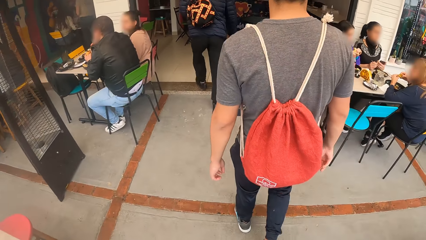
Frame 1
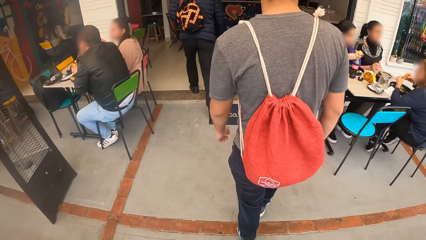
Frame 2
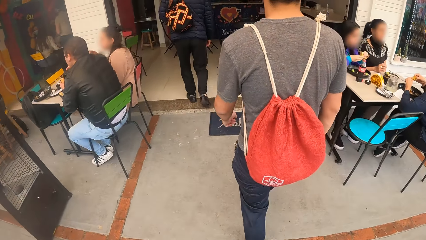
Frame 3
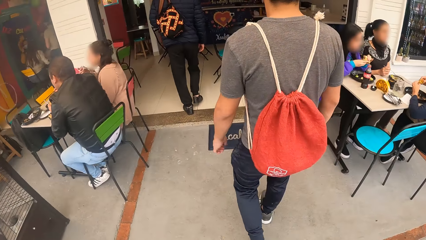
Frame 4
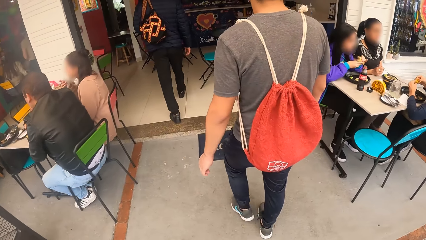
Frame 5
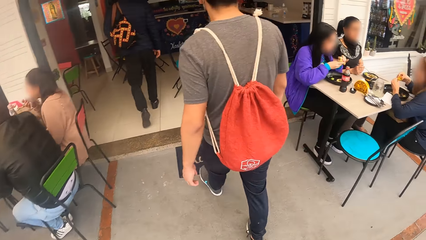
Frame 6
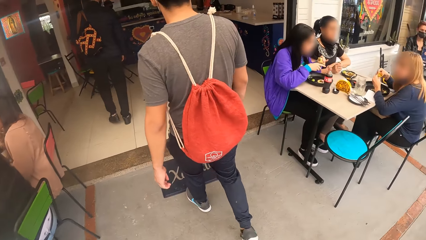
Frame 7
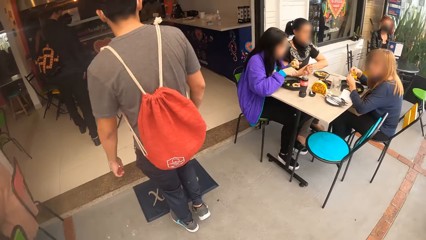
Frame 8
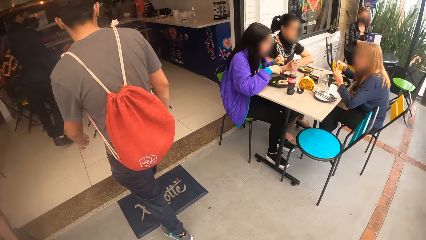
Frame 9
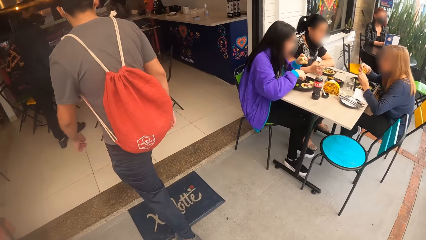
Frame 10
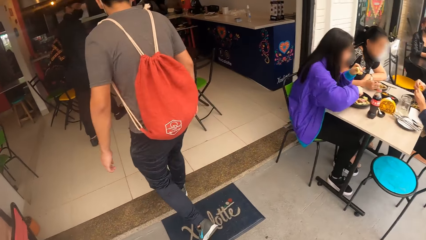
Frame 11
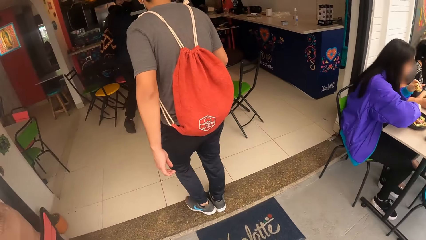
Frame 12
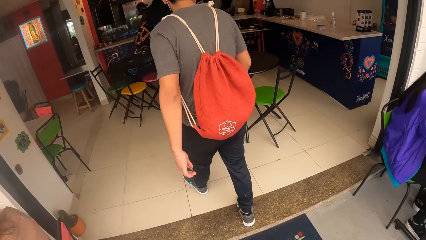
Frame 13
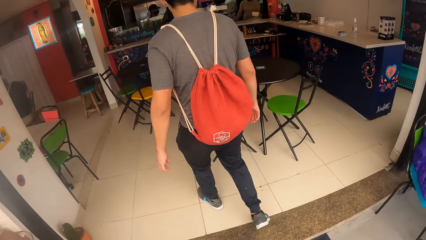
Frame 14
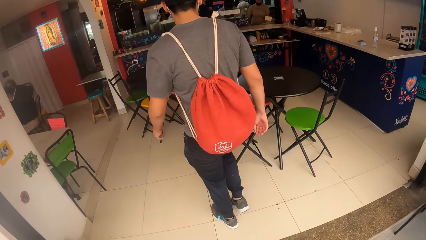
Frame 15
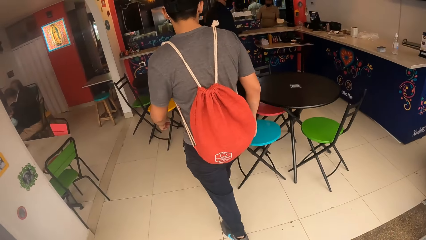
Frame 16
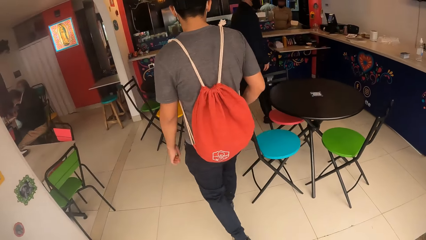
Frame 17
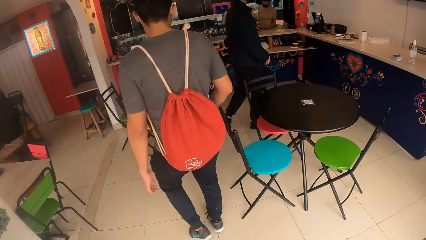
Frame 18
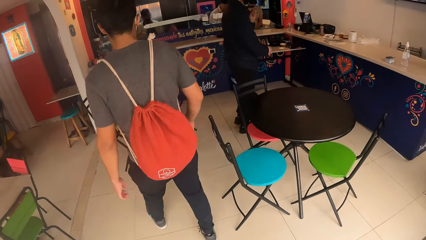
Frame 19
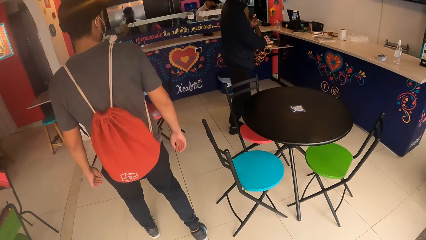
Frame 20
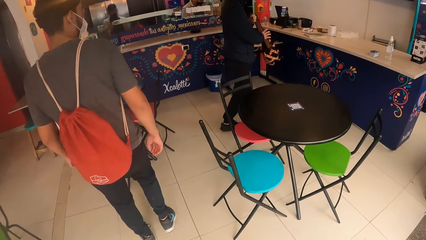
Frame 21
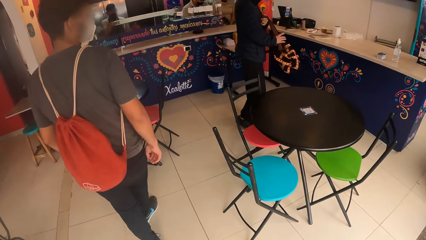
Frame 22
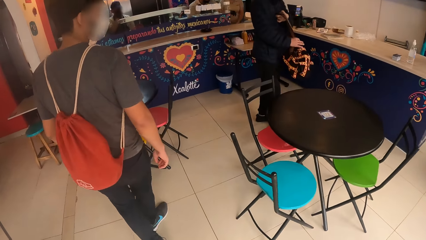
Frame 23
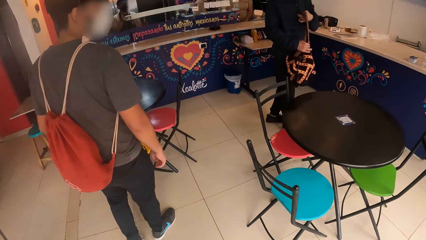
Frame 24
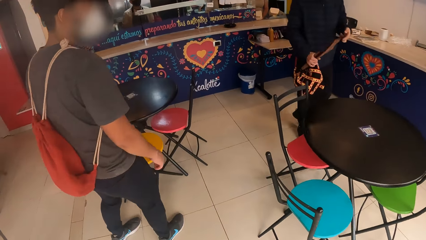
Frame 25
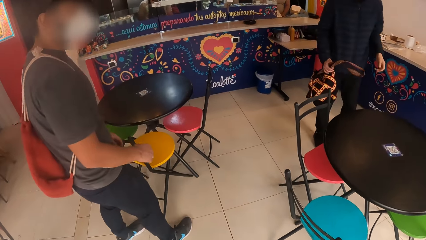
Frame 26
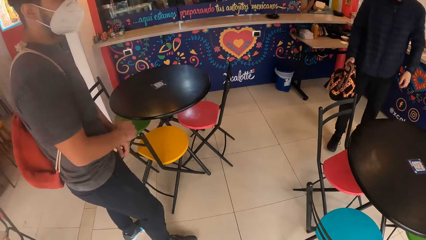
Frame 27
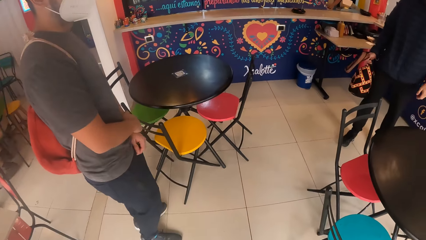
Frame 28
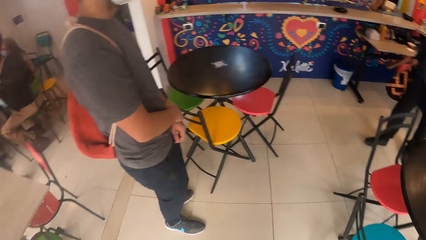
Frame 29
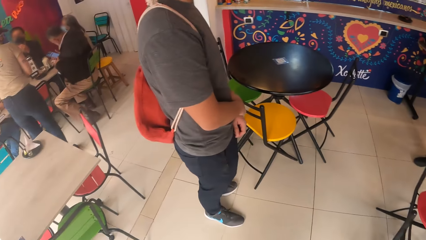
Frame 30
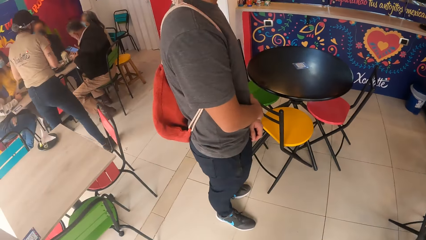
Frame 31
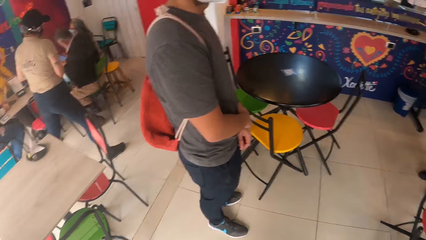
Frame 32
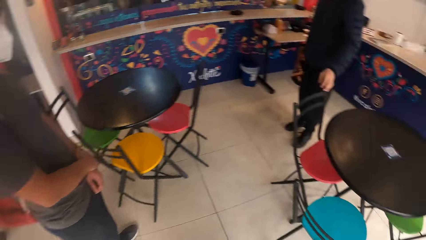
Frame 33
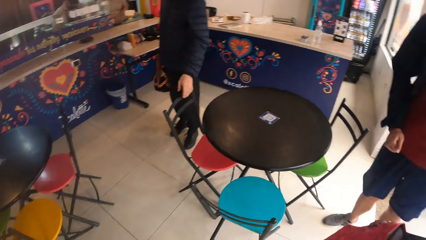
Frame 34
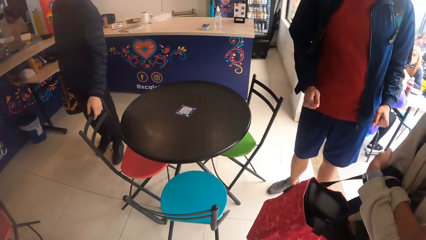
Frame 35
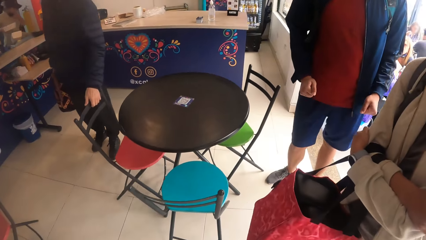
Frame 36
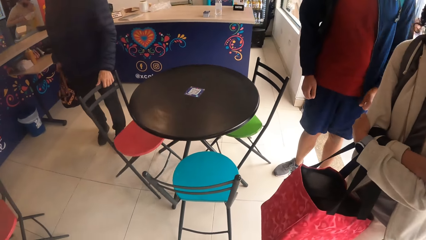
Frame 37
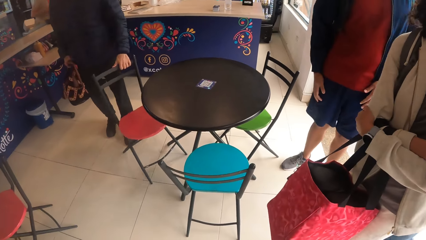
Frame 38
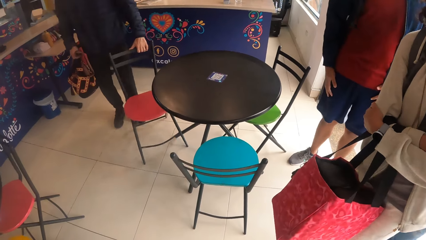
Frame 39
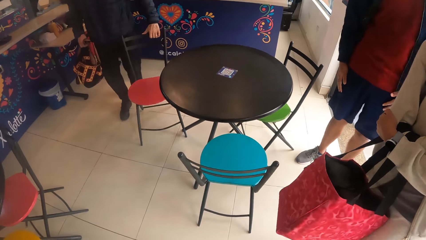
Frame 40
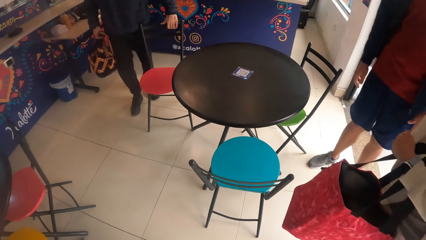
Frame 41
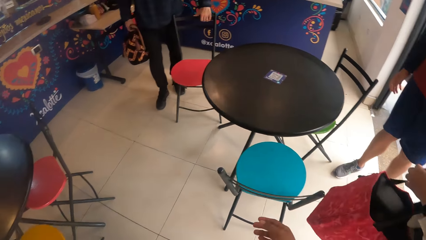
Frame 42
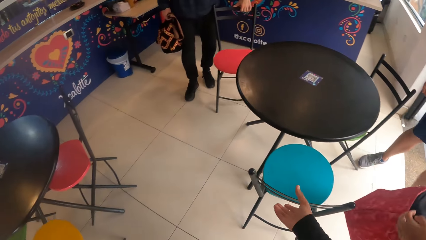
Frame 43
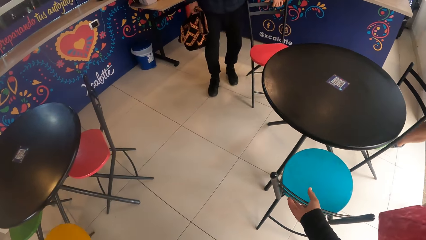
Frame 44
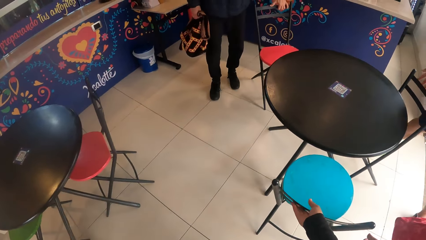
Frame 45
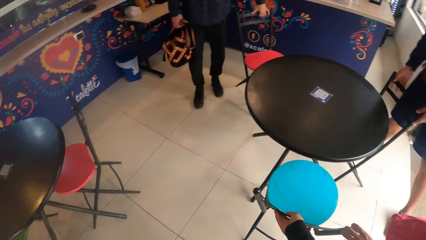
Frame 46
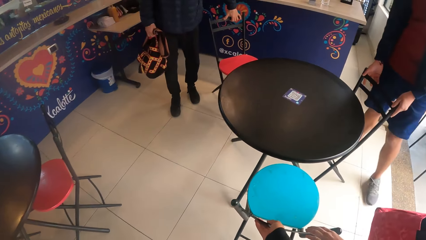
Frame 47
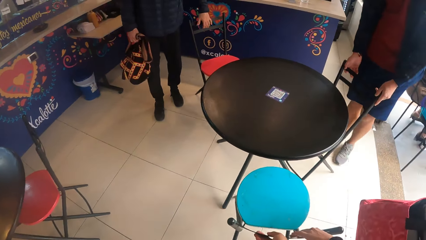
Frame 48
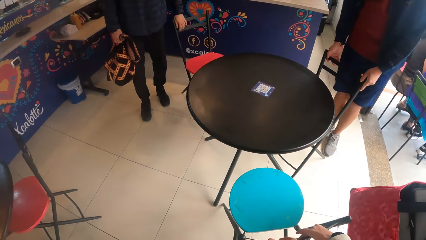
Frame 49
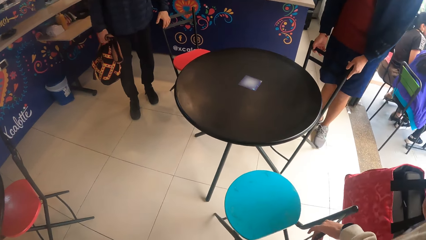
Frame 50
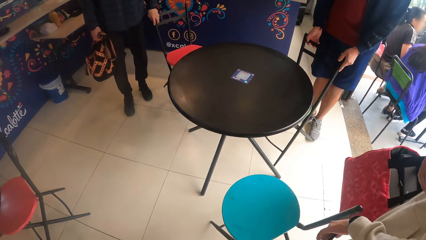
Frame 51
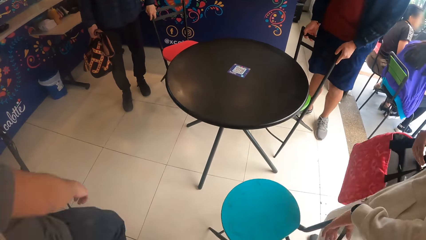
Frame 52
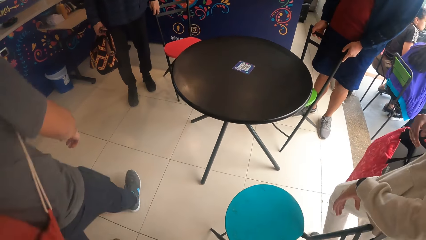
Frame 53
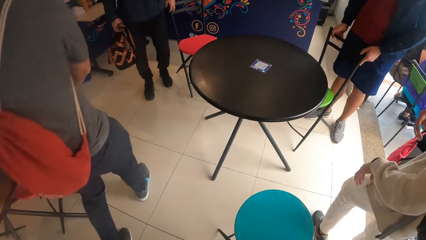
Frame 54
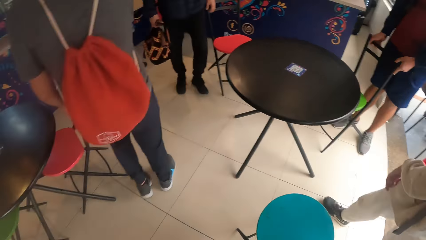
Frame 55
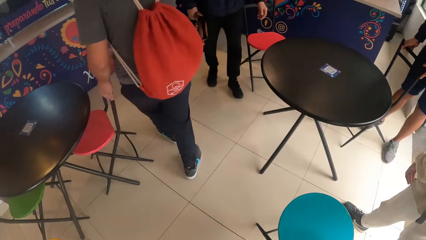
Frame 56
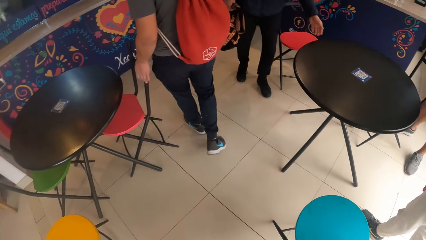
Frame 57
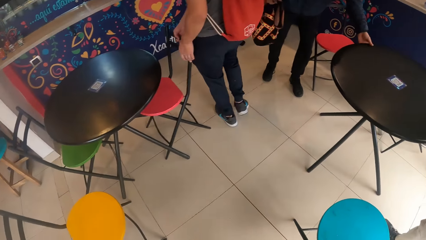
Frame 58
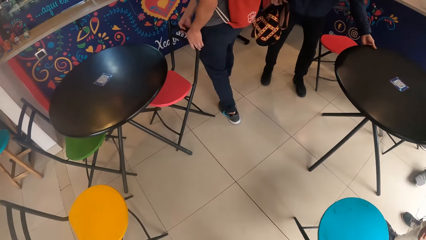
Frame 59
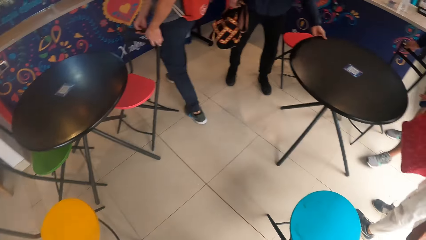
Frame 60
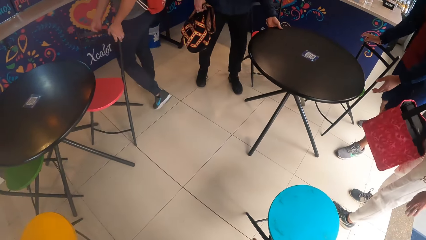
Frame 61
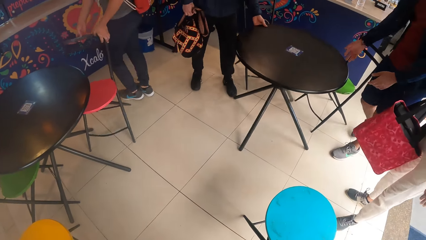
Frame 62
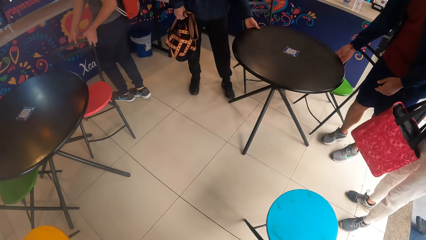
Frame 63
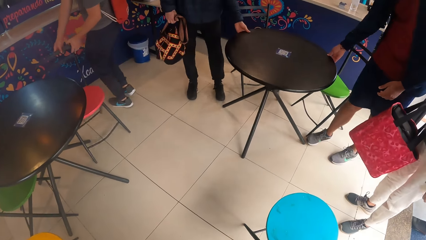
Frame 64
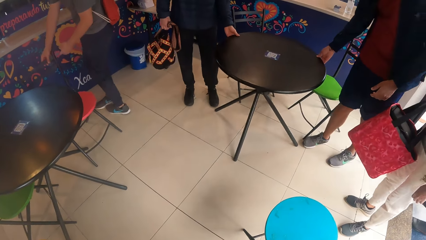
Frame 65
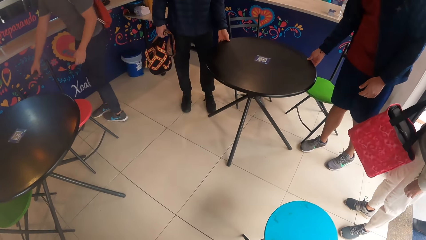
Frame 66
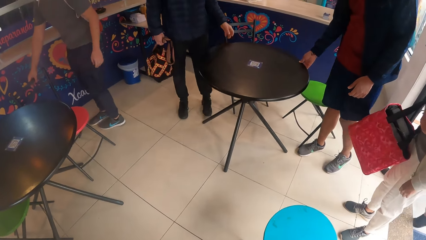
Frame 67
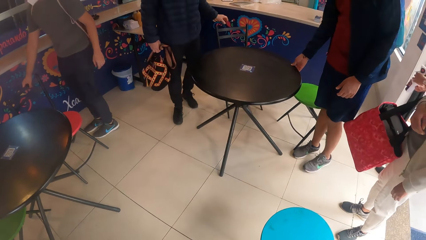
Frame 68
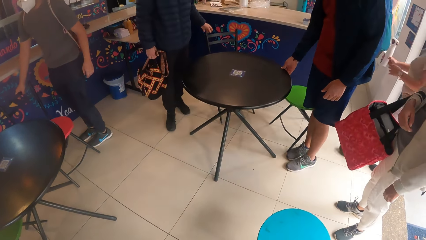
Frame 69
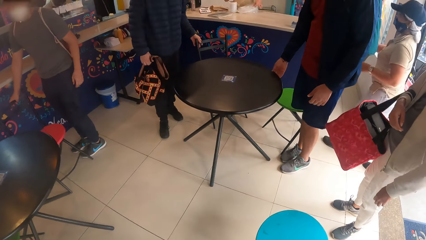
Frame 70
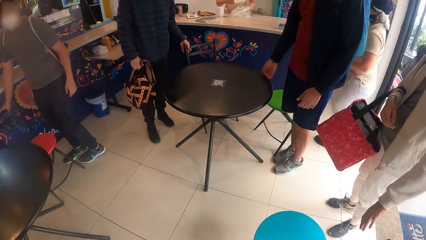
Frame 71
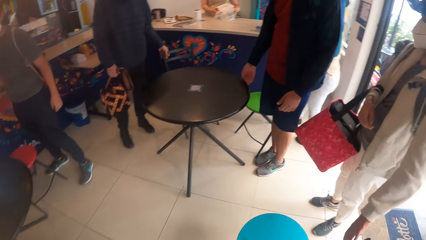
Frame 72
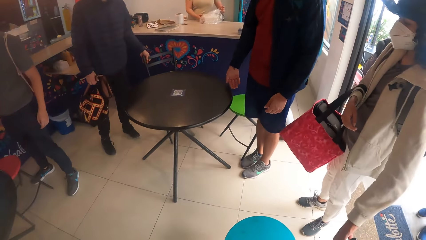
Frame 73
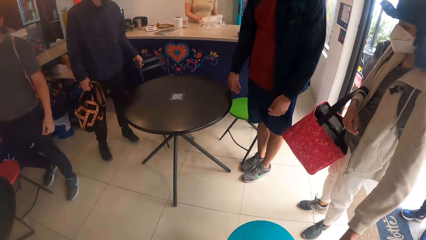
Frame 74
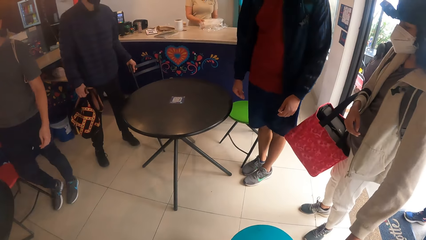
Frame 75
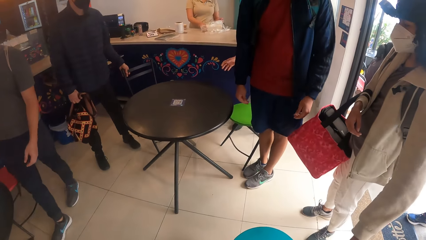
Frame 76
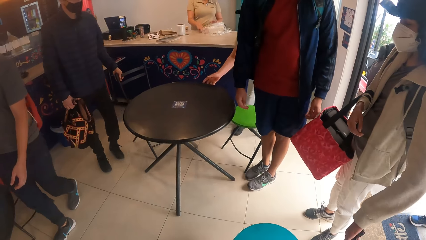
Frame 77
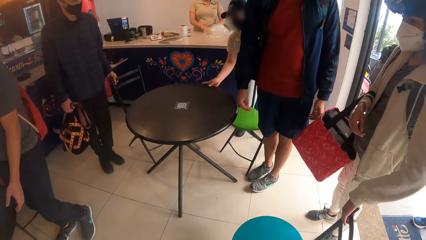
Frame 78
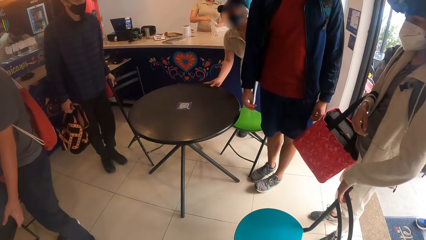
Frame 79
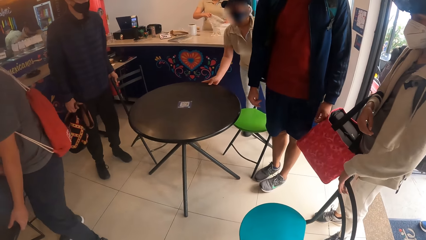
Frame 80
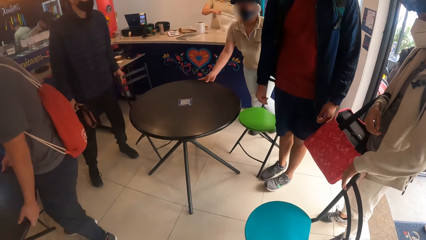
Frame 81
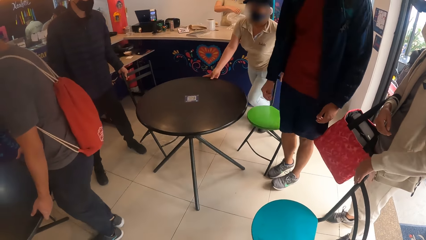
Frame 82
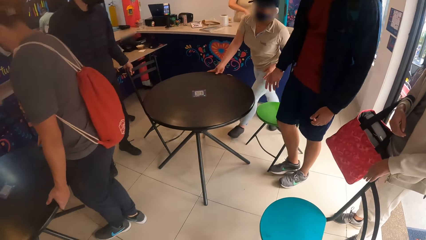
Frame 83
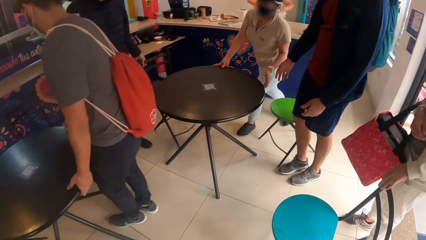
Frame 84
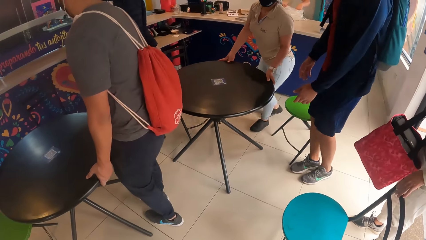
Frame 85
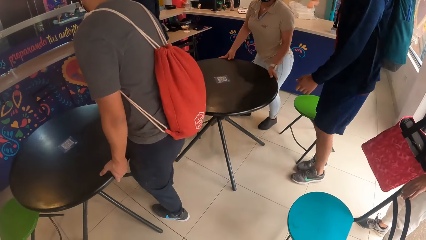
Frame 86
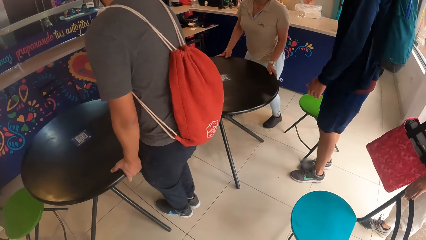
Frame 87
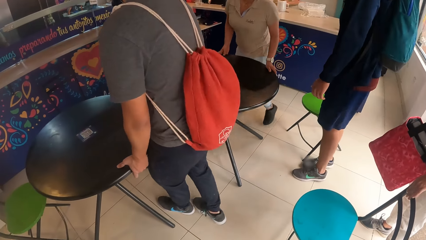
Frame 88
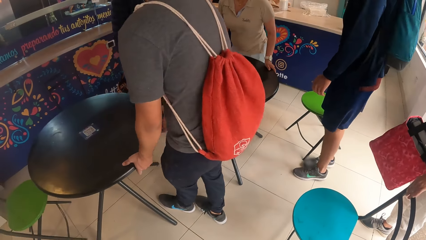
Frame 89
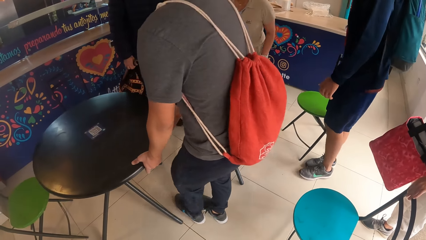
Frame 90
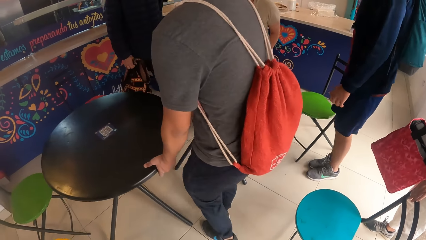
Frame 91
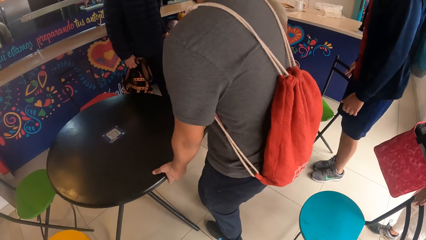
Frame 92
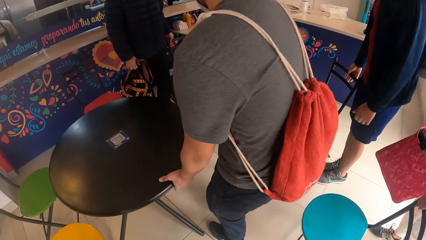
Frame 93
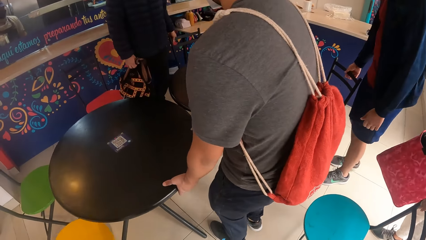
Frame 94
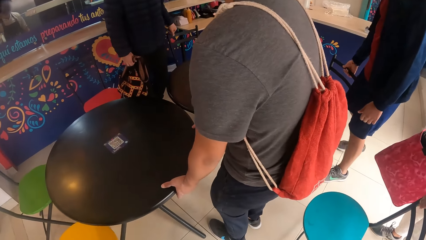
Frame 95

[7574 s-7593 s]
The man moves a bag from his shoulder to his right hand. The camera wearer stops and looks around. The man drags a red chair across the floor with his left hand. The camera wearer pulls out a blue chair from the table with her left hand. Another man pulls out a green chair from the table with both hands. The camera wearer looks around. A third man drags the red chair across the floor with both hands. The first man adjusts a black table across the floor with his left hand. The second man adjusts the black table with his right hand. The first man drags the red chair across the floor with his left hand. A woman drags the blue chair across the floor with her left hand. The waiter moves the black table across the floor with her right hand. The third man moves the black table across the floor with both hands. The waiter moves the black table across the floor with both hands. The second man moves the green chair across the floor with his left hand.
